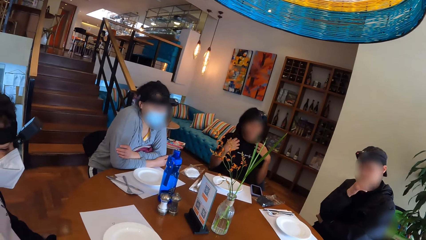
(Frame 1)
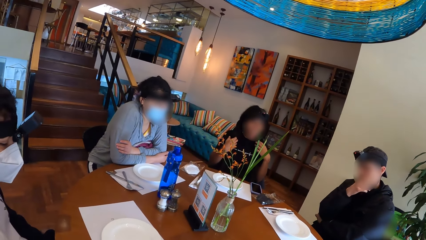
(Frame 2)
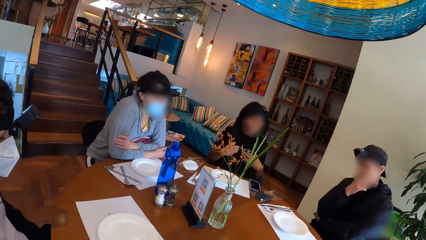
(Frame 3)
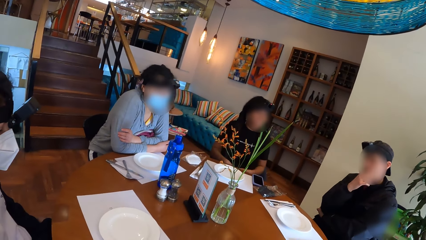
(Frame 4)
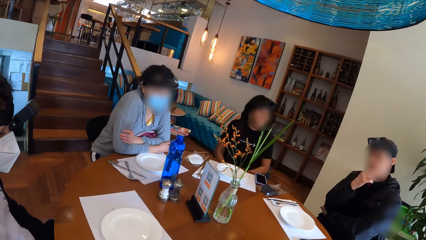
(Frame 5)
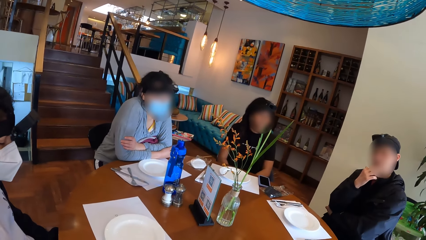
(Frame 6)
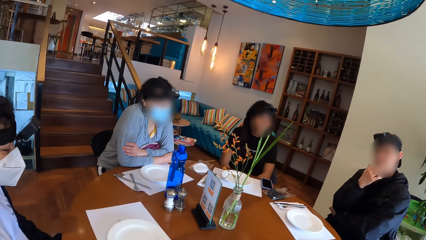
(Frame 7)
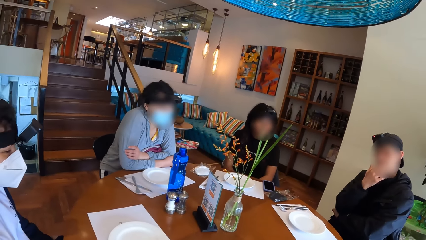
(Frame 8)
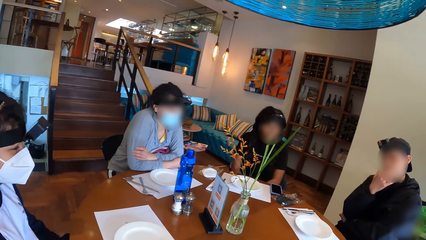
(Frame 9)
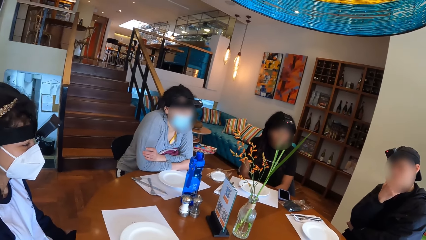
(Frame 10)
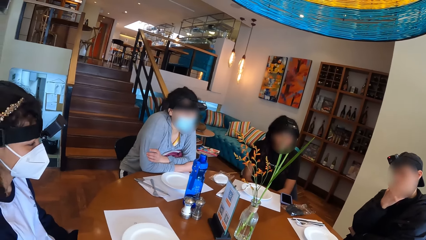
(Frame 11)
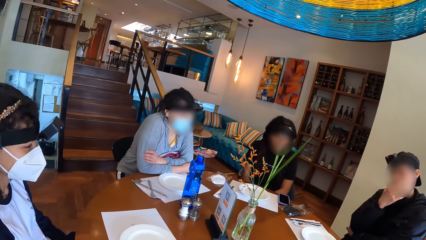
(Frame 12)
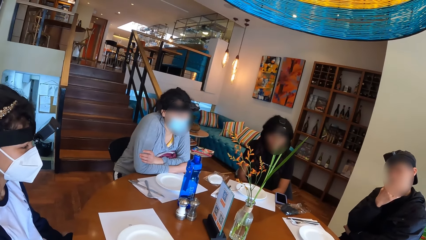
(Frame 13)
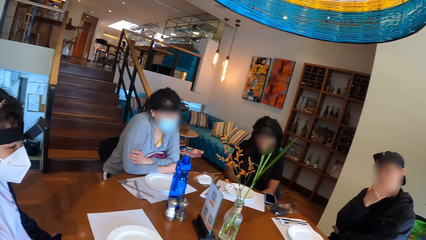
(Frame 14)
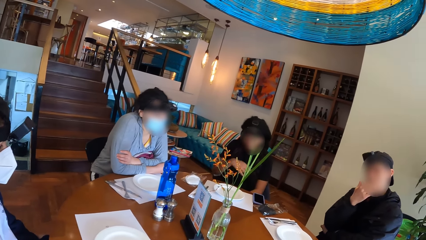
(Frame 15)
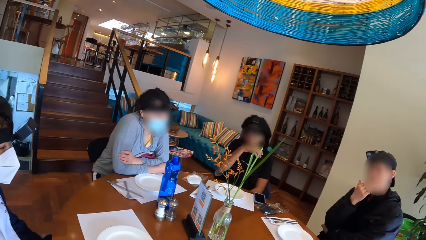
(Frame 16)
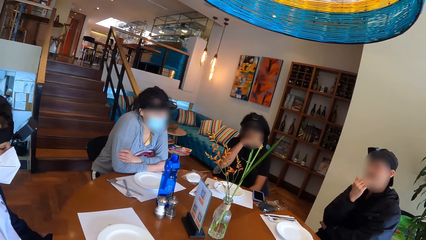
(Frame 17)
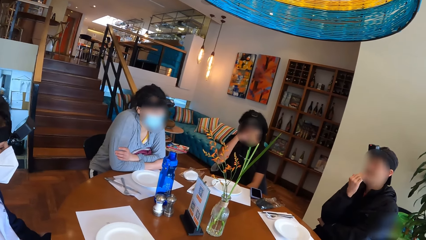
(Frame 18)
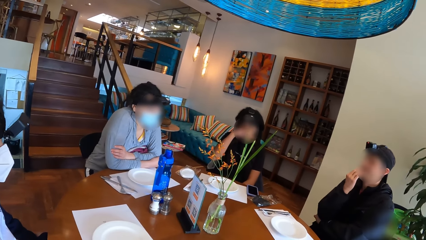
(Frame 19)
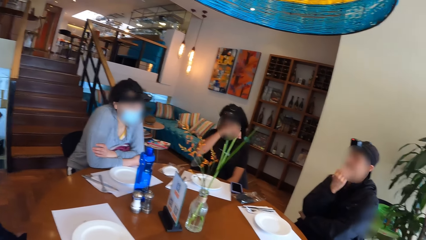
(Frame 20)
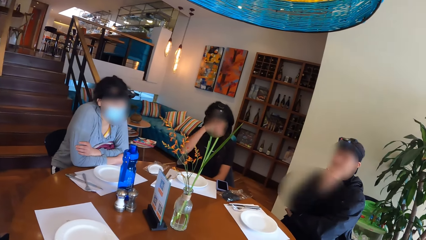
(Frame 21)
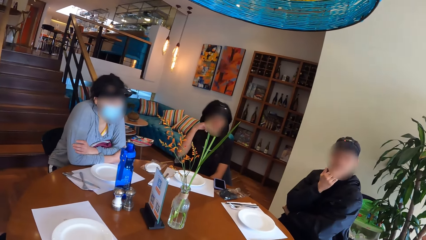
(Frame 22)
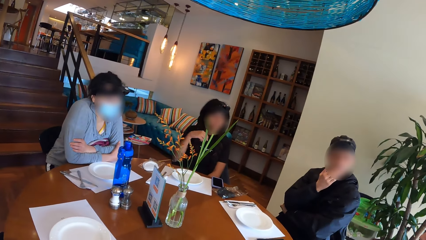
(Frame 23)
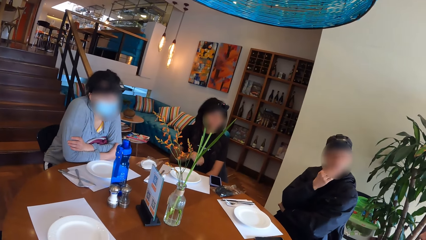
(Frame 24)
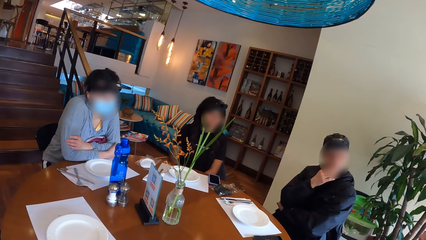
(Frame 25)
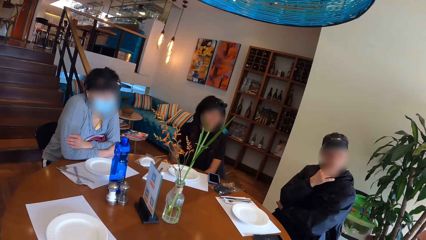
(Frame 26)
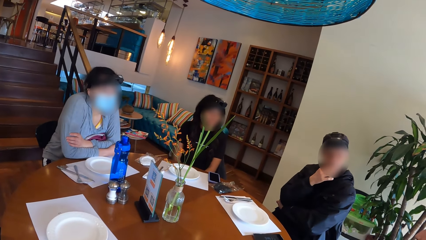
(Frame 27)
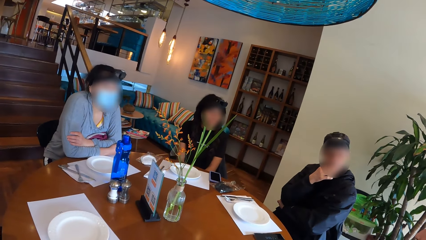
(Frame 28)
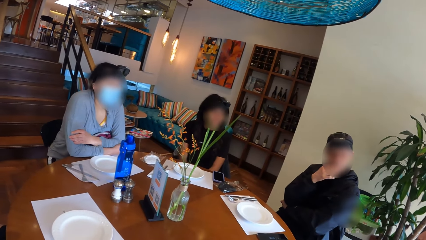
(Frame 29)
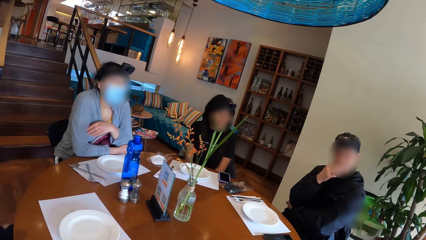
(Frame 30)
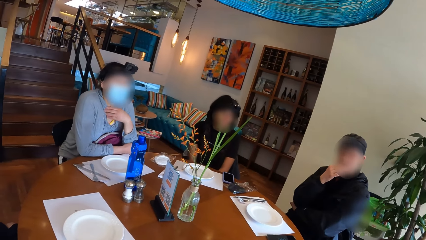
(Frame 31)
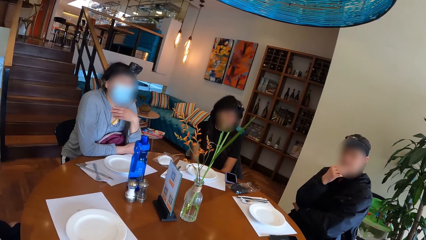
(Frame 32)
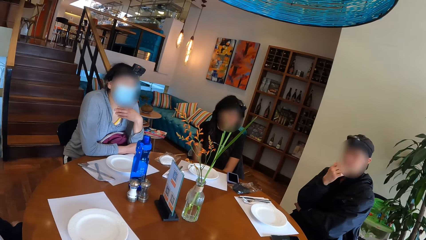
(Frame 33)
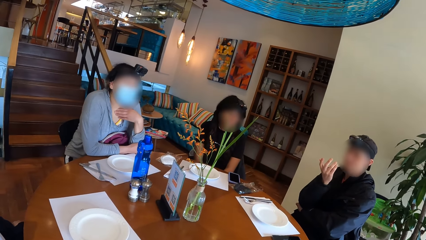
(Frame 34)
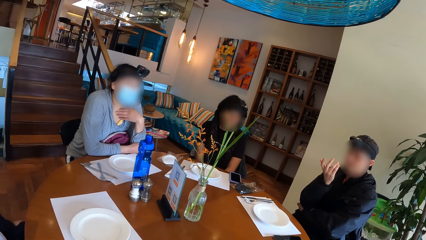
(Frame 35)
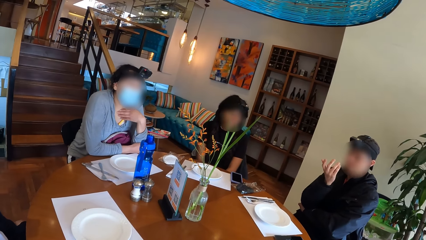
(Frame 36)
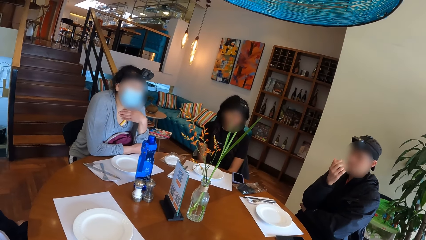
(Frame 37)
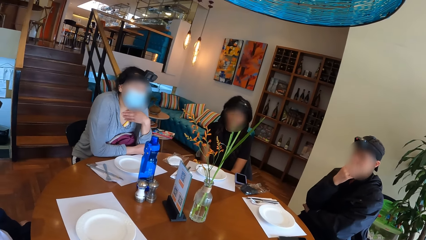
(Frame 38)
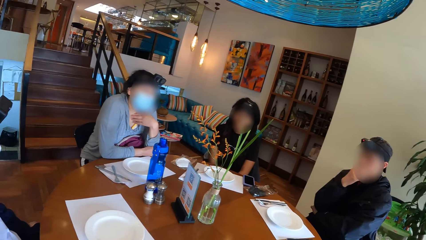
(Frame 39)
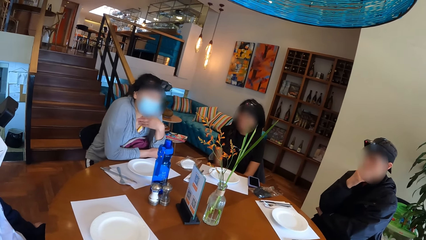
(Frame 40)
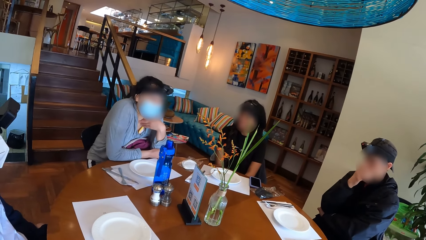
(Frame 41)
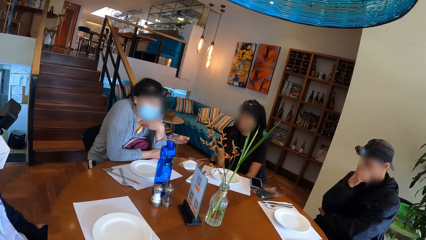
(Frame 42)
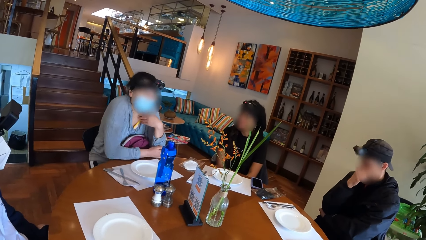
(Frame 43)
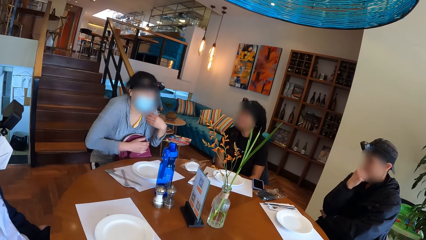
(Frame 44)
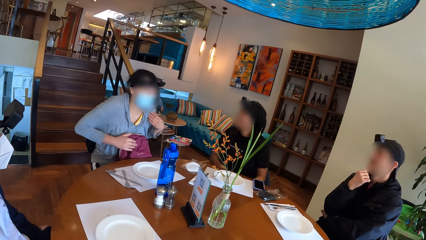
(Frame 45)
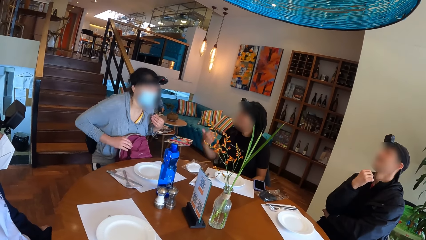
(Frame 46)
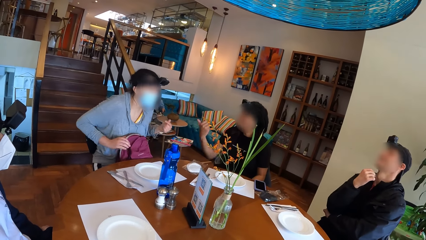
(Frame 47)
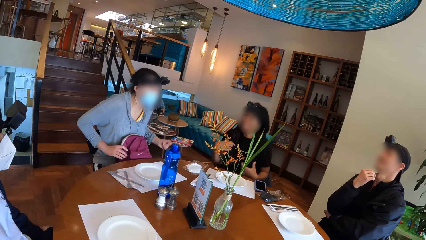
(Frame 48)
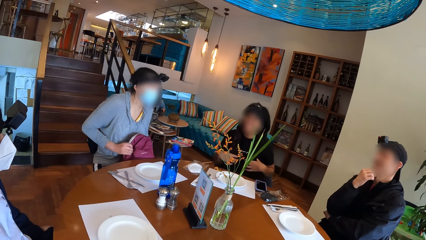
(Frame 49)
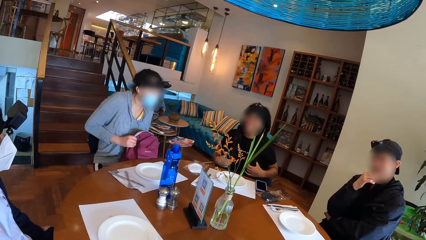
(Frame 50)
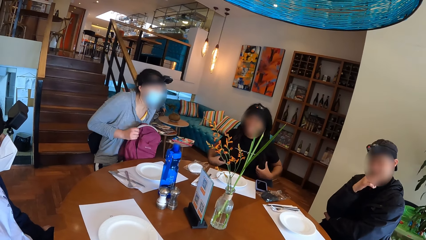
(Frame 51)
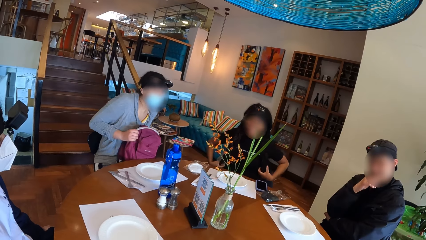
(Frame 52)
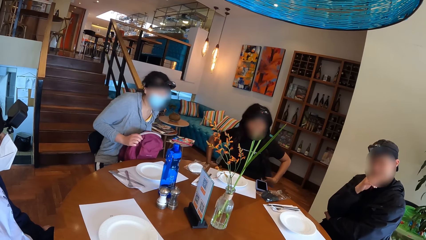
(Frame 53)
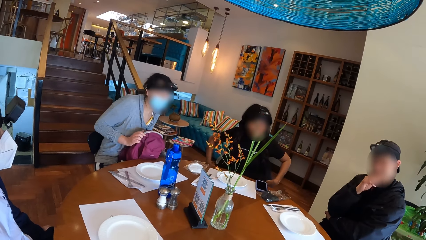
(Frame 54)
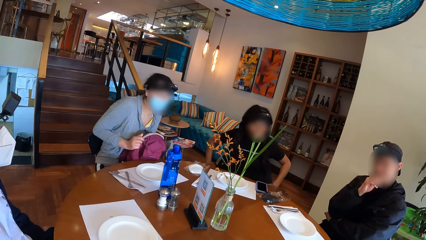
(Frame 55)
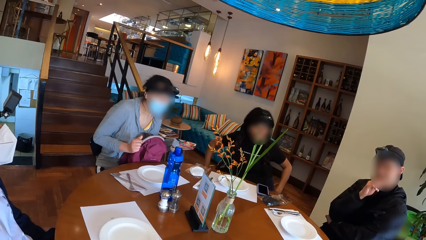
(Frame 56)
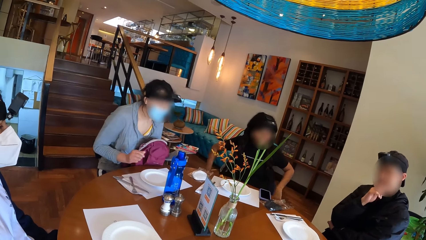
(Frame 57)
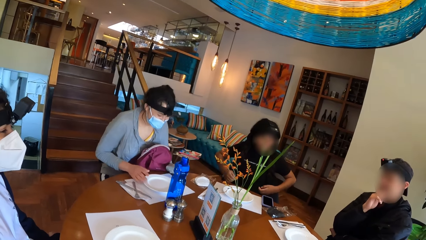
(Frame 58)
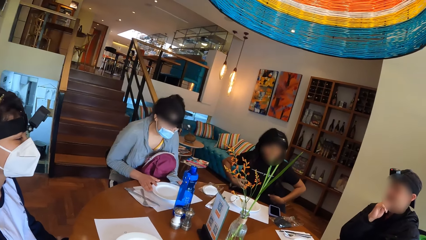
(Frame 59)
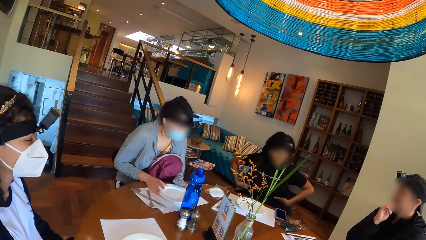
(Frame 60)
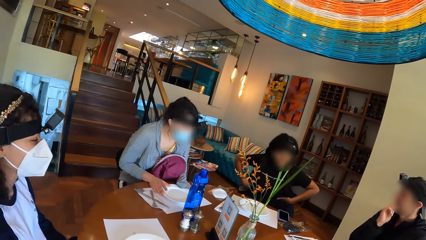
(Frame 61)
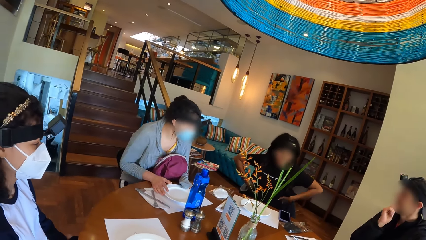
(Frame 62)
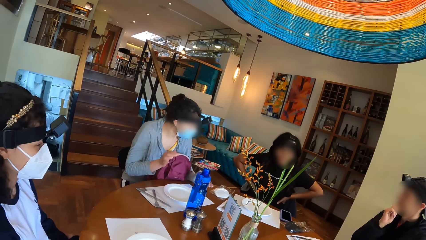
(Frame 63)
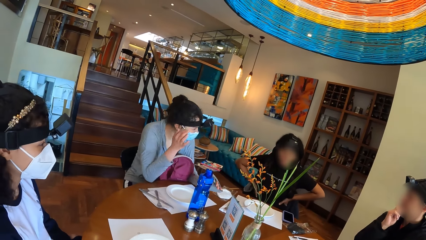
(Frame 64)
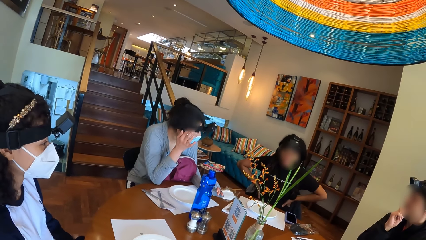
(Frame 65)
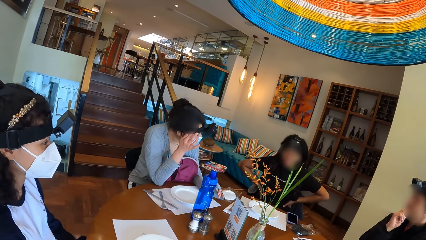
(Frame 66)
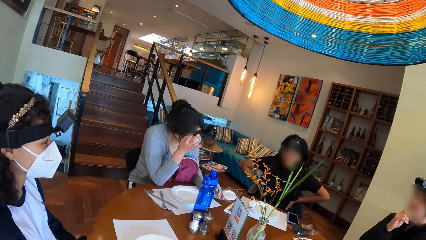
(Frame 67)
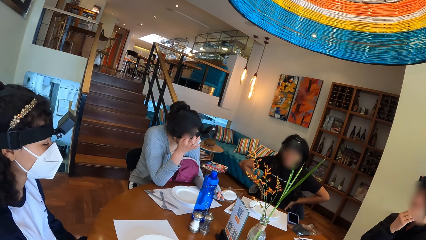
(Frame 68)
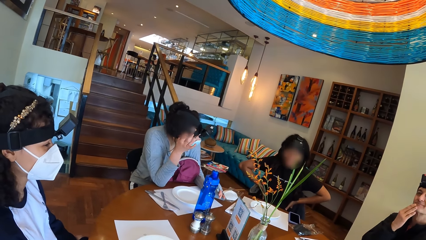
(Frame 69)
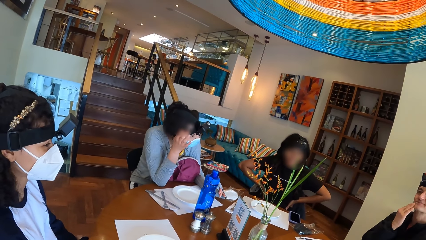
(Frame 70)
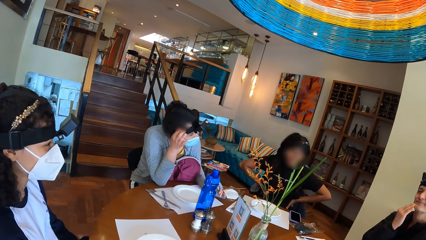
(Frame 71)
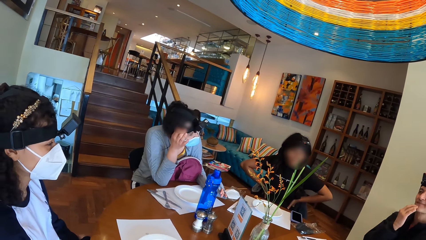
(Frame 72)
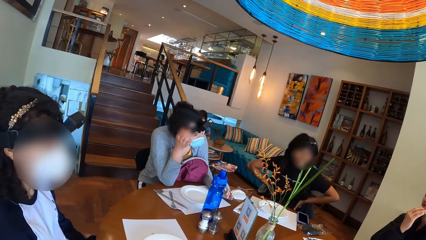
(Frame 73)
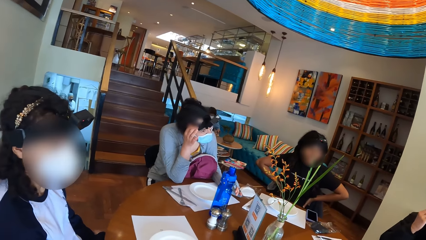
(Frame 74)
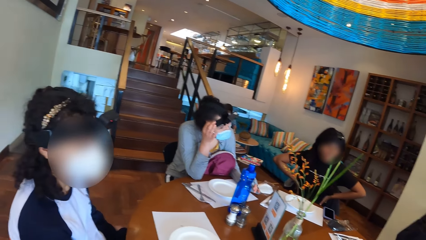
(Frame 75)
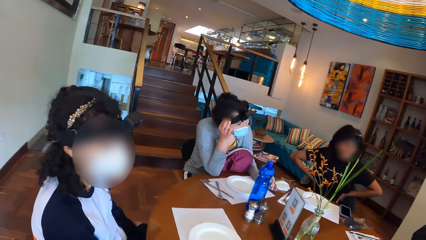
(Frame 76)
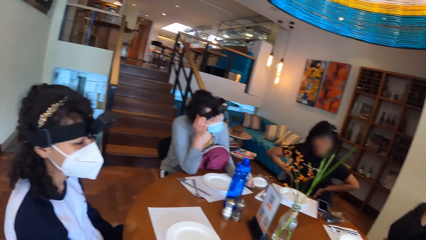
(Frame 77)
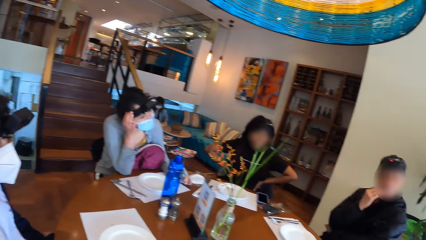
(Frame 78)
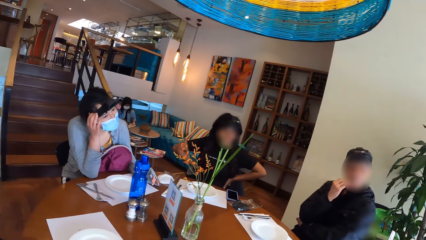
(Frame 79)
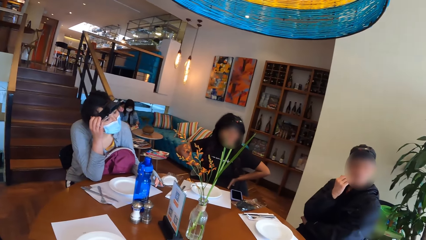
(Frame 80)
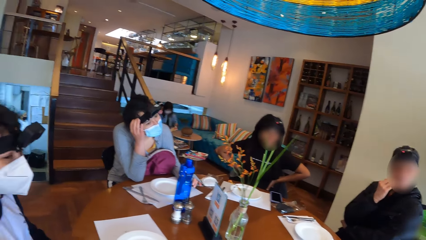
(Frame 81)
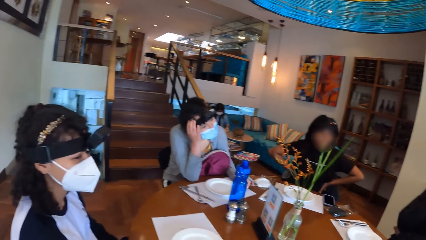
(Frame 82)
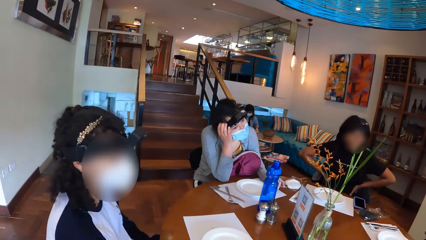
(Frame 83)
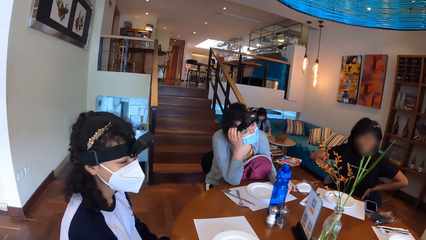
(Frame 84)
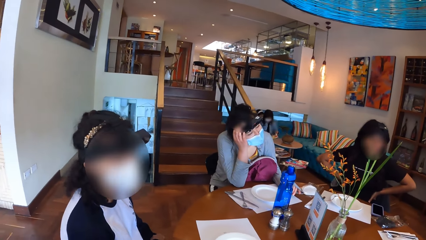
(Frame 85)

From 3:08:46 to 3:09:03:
A woman drops her hands. The woman strokes her hair with her hands. The camera wearer looks at the colleagues. The woman touches her face with her right hand. Another woman touches her neck with her left hand. The camera wearer interacts with the group of people on the table. A man talks to the colleagues. Another woman dances on the chair. The first woman points at the dancing woman. The first woman places her hands on her waist. The camera wearer looks at the colleagues.
